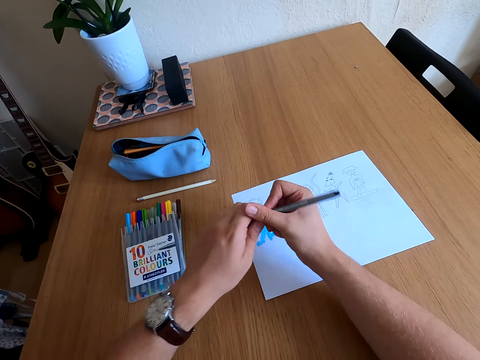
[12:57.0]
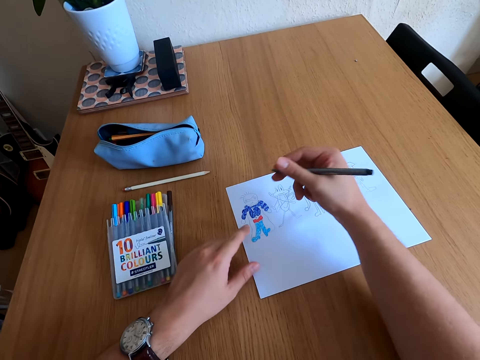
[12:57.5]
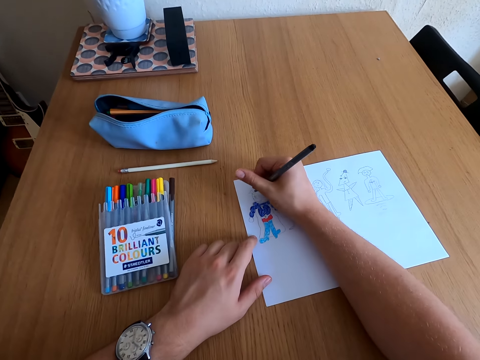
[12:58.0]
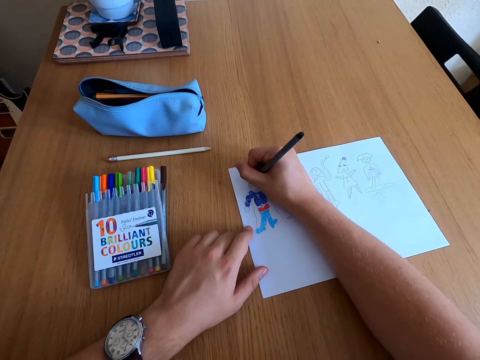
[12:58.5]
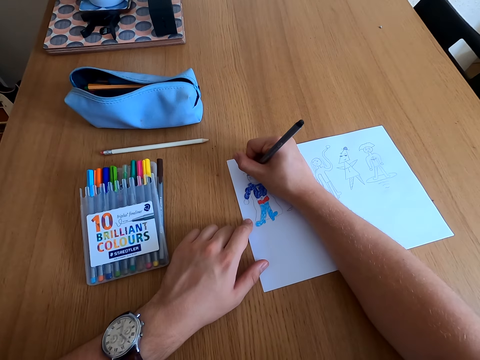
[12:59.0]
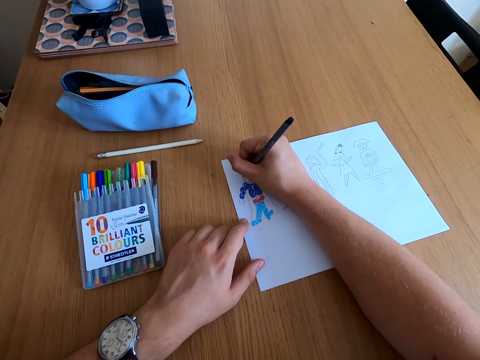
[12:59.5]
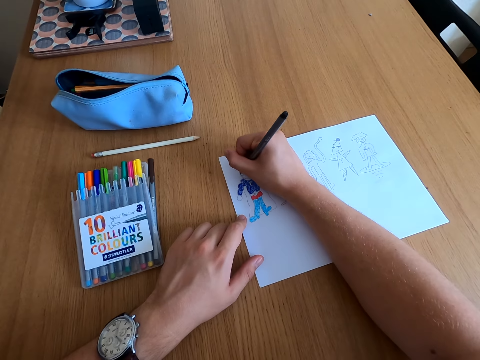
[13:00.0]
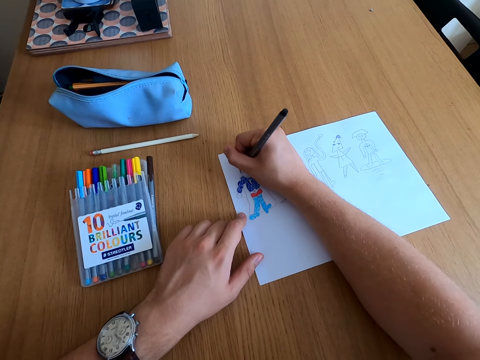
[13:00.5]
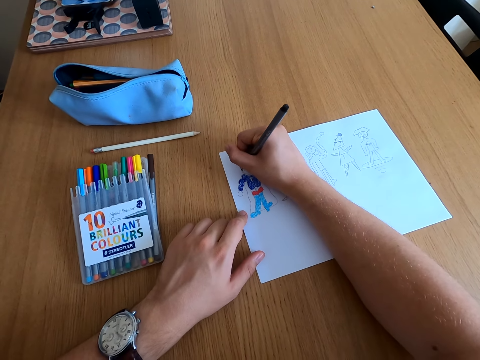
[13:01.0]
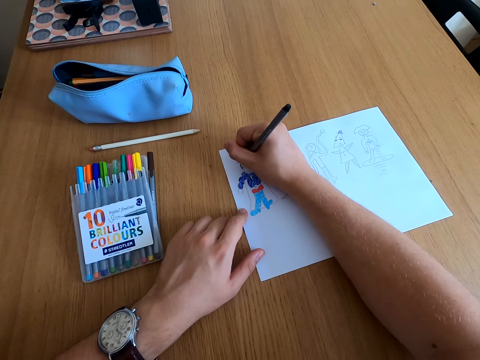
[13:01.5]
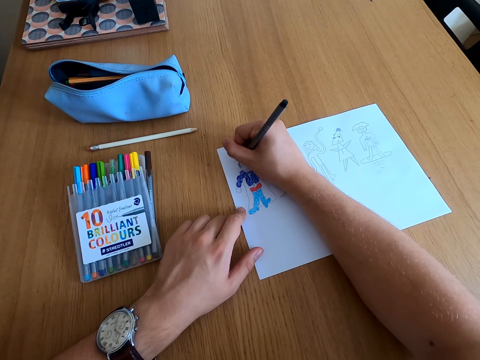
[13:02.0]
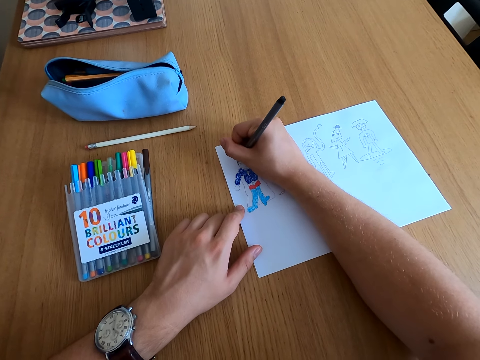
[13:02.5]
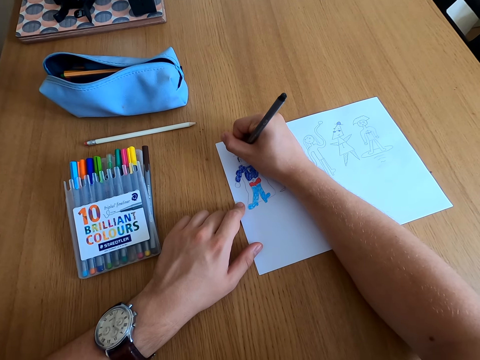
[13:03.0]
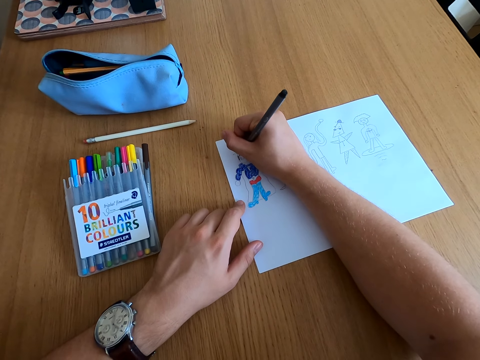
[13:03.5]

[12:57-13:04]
The camera wearer opens the color pen lid. They color the drawing.

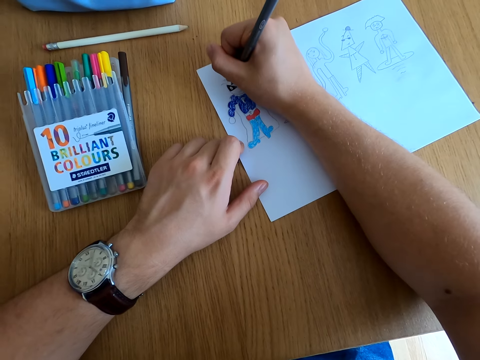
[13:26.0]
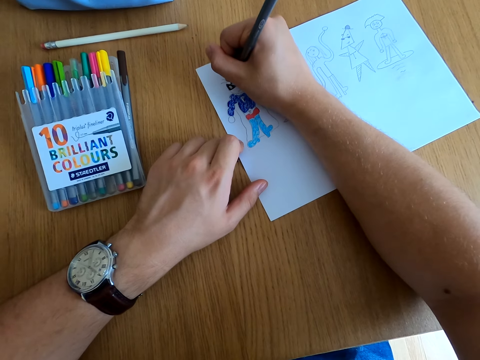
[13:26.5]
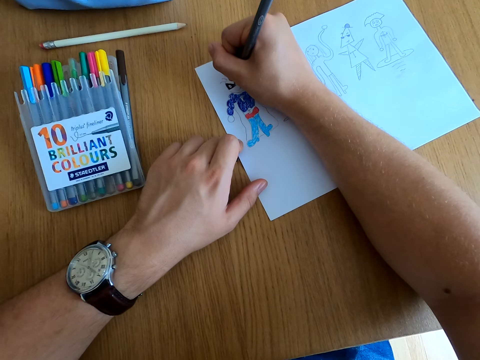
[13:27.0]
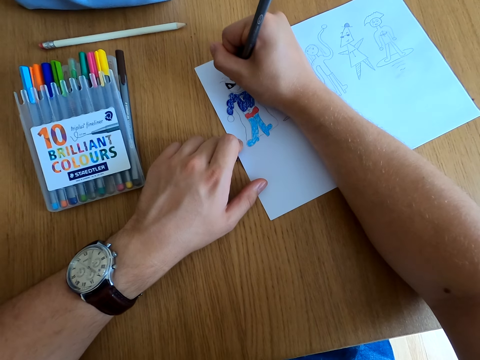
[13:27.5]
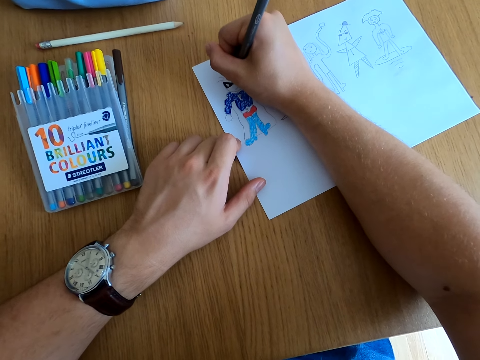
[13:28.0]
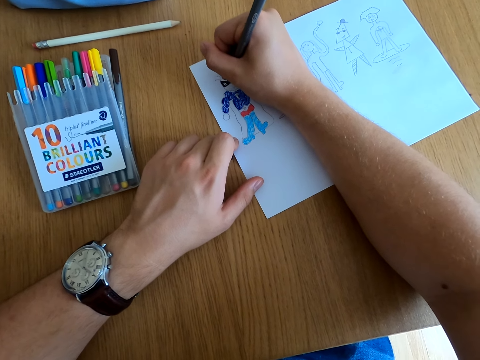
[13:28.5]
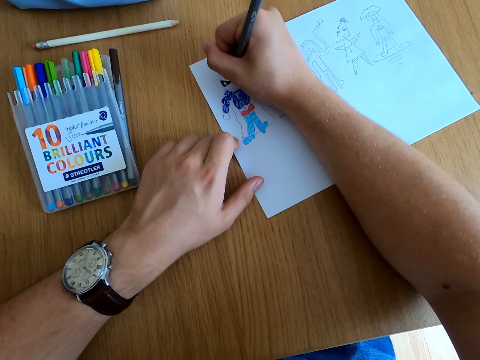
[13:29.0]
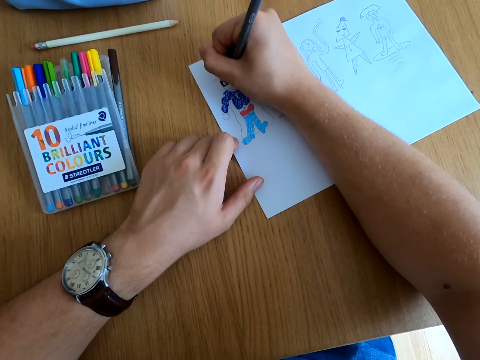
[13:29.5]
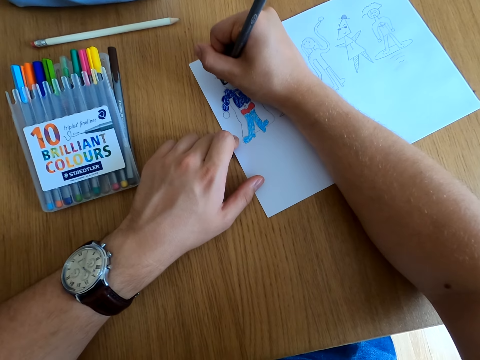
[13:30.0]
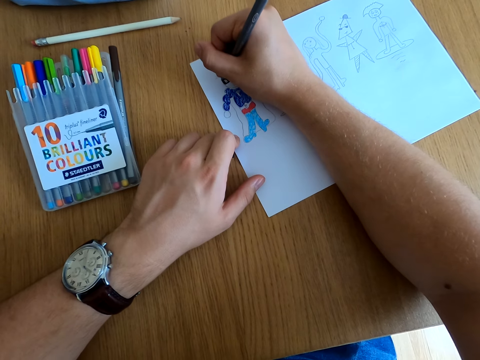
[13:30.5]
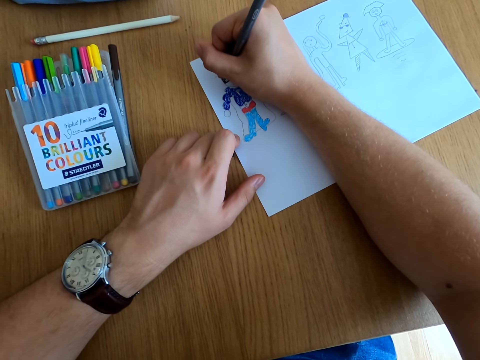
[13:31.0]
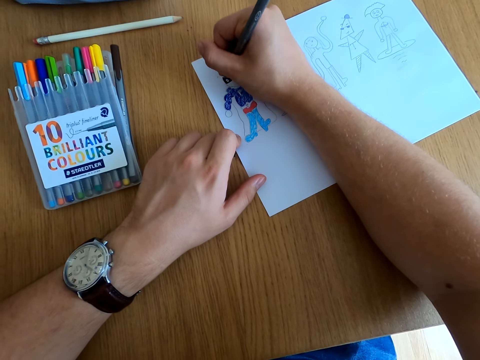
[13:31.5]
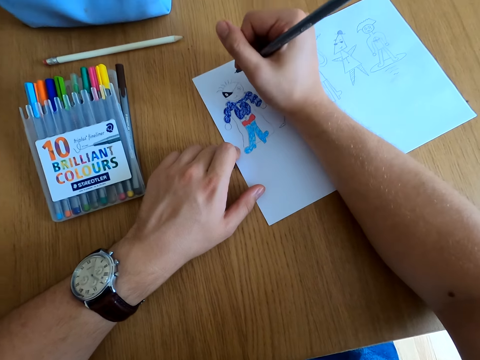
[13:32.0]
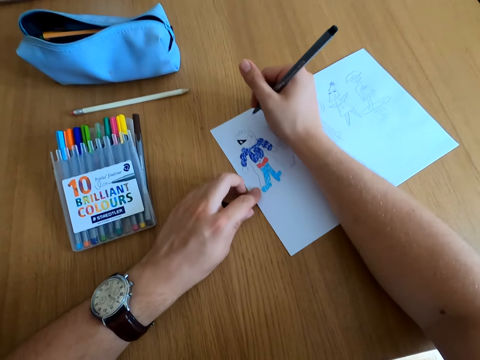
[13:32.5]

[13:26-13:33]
The camera wearer colors the drawing.

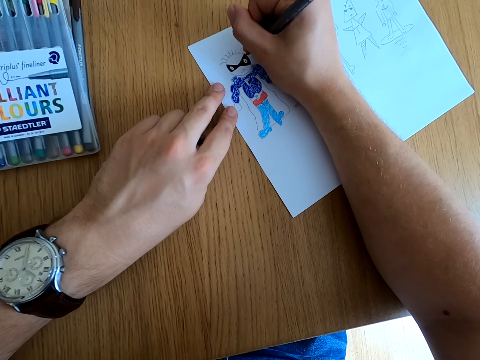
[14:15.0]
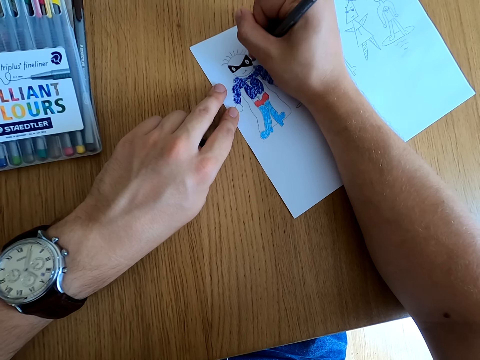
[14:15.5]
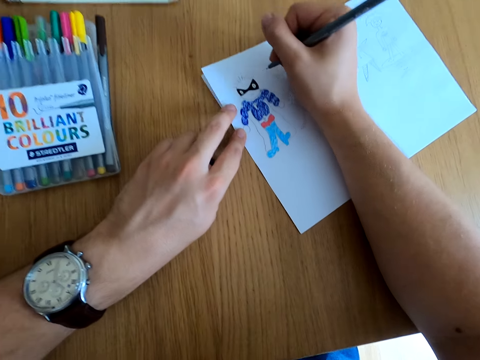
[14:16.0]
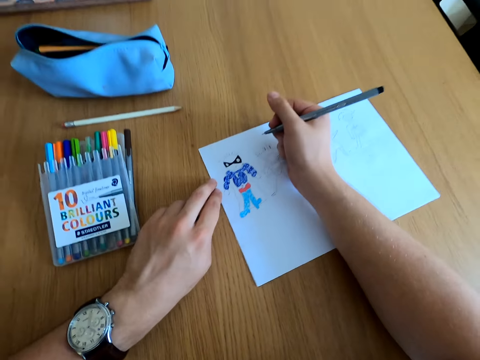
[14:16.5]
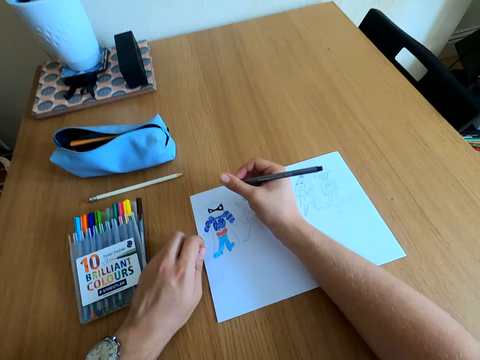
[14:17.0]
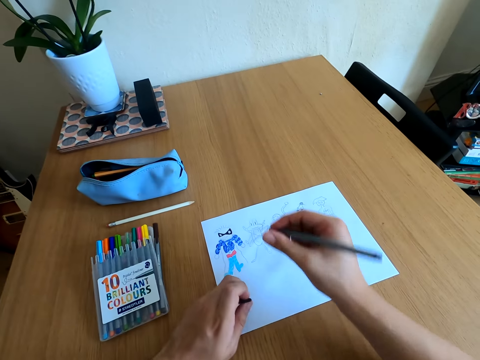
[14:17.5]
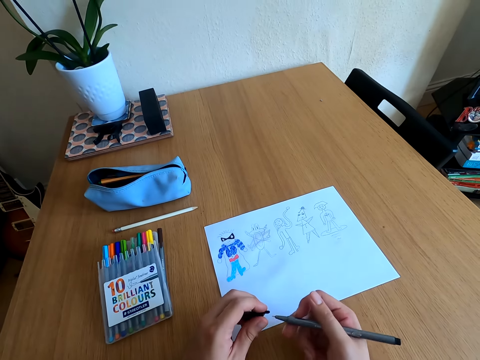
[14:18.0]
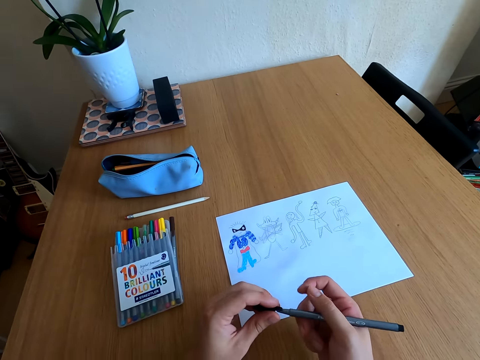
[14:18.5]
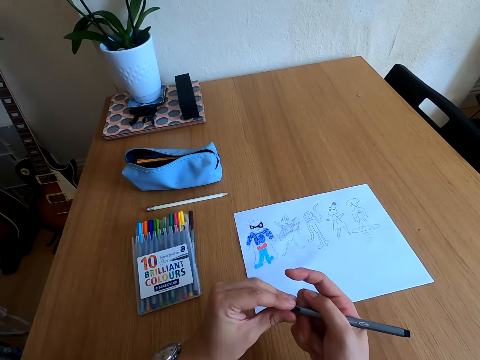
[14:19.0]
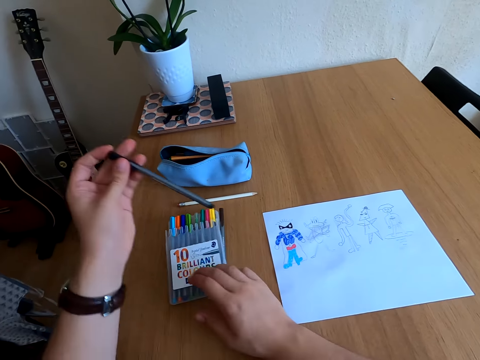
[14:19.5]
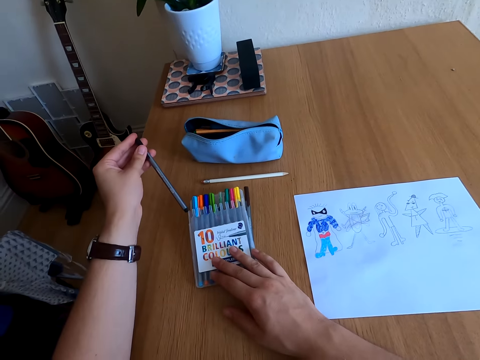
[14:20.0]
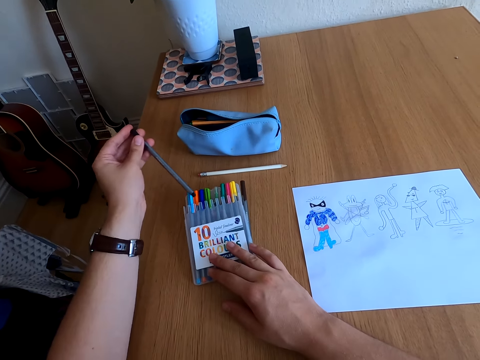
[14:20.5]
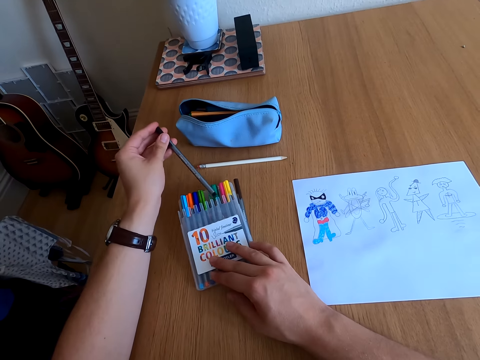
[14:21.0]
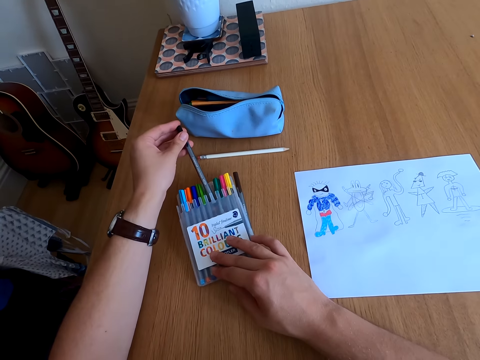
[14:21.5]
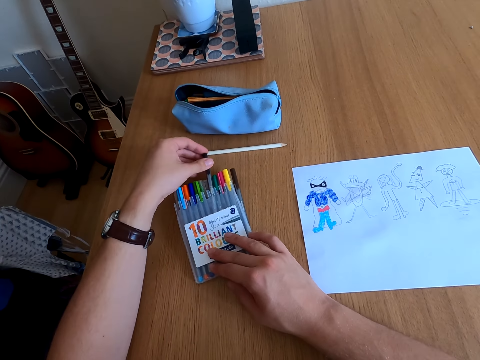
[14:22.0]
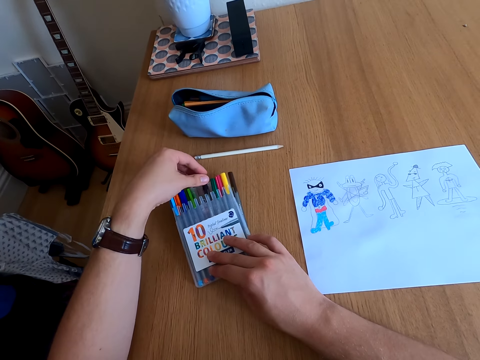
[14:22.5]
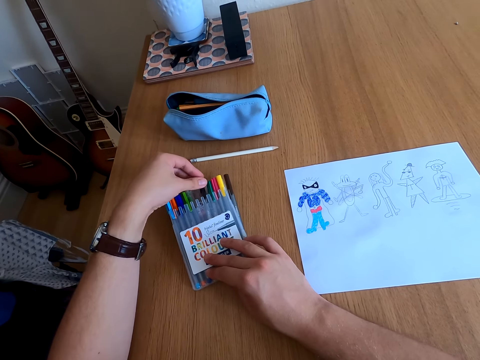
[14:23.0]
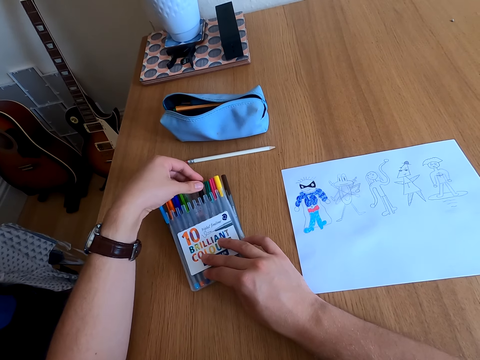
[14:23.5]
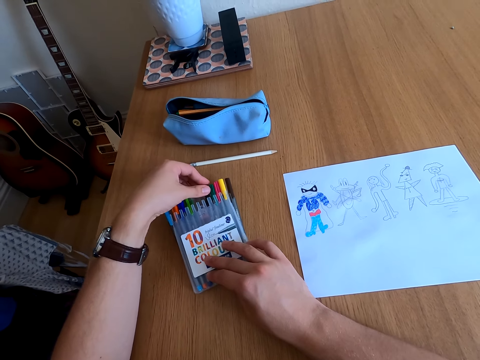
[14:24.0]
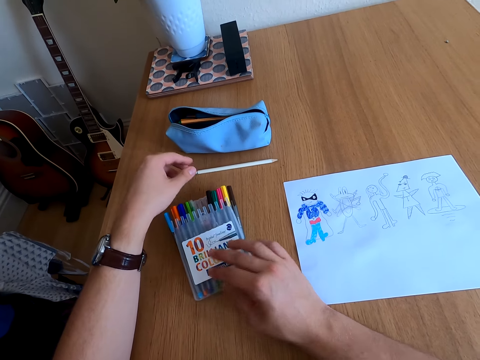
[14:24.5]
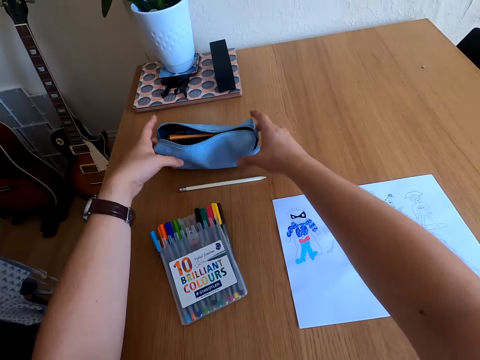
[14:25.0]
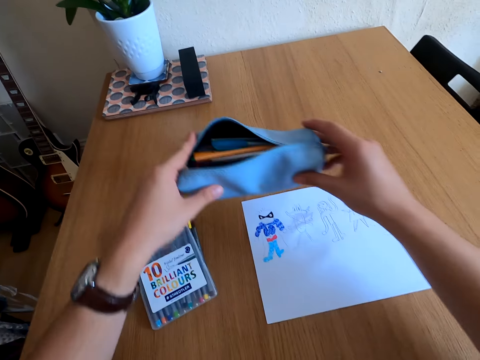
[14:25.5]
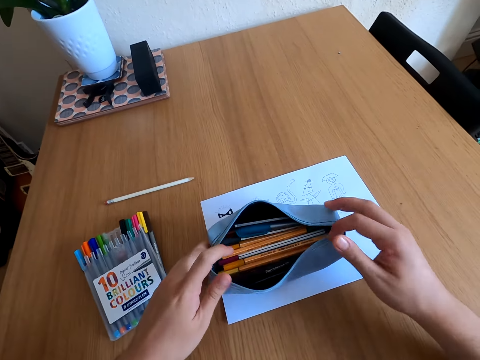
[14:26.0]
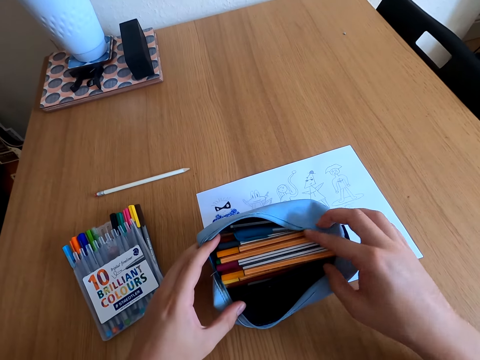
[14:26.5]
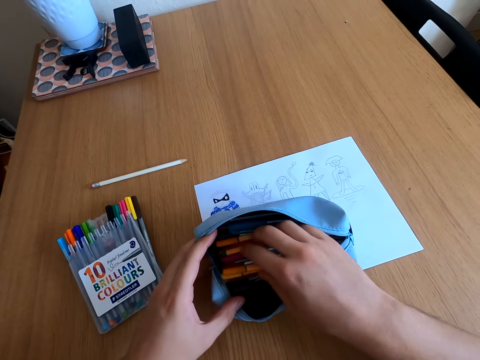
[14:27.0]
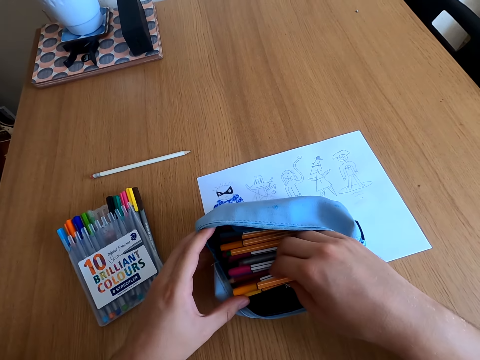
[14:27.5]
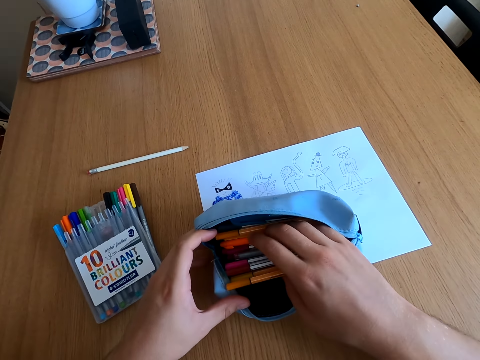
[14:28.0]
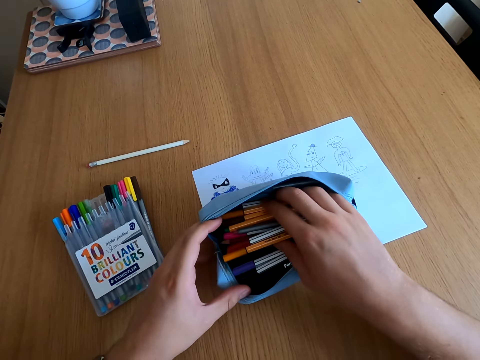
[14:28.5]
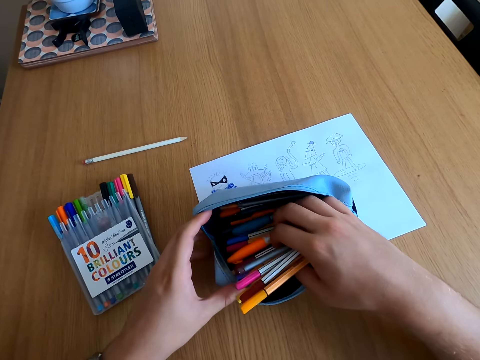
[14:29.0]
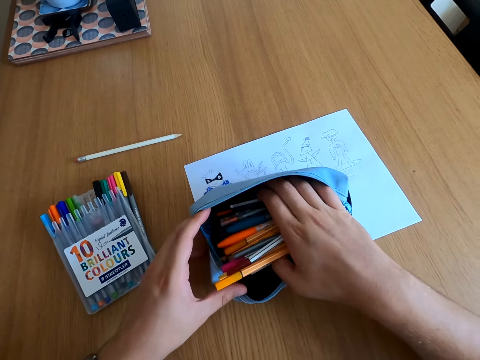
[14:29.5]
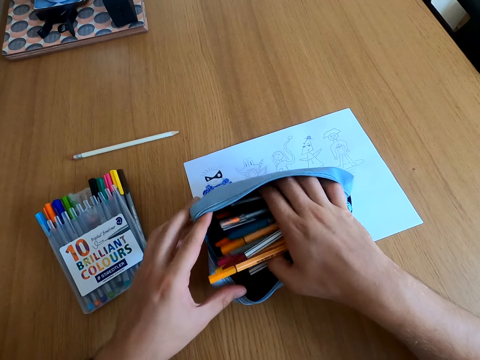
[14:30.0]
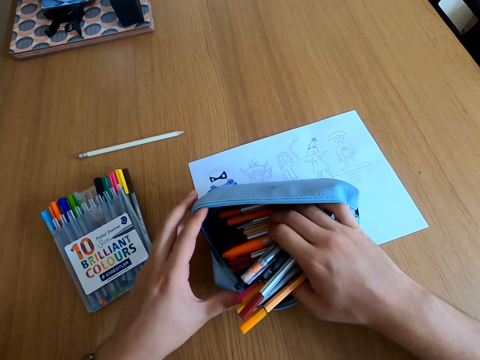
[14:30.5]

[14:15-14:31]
The camera wearer looks at the drawing. They close the color pen lid and place the color pen in the kit. They pick up a pouch bag and place the pouch bag on the table. They check in the pouch bag.
